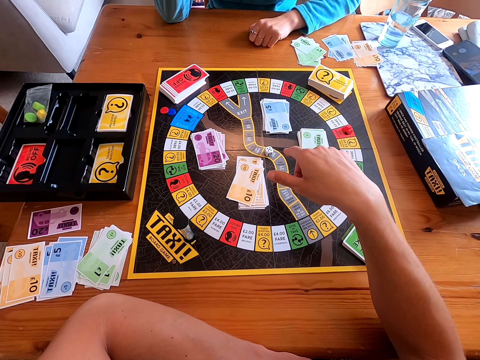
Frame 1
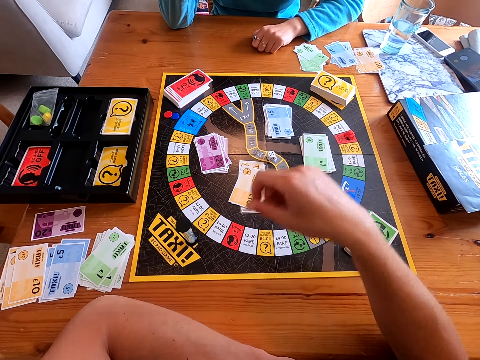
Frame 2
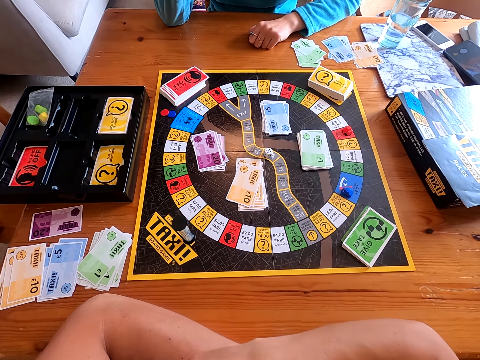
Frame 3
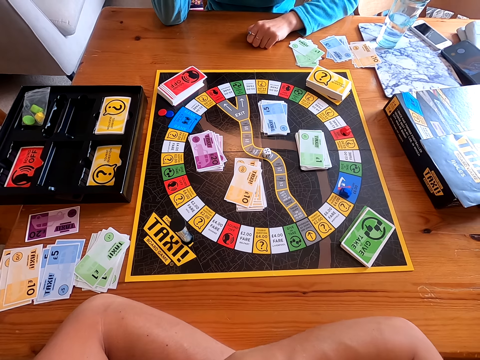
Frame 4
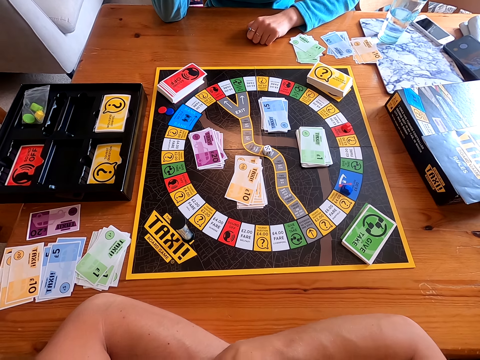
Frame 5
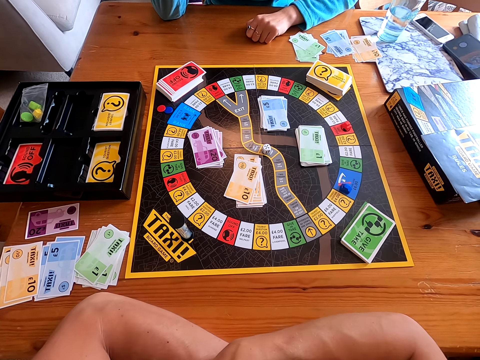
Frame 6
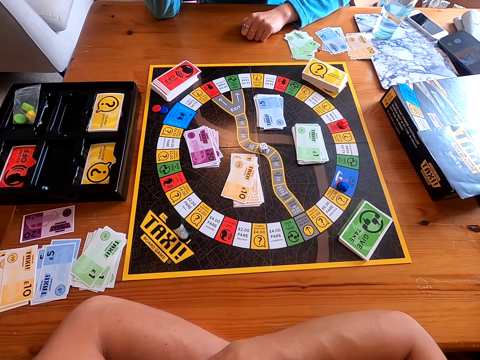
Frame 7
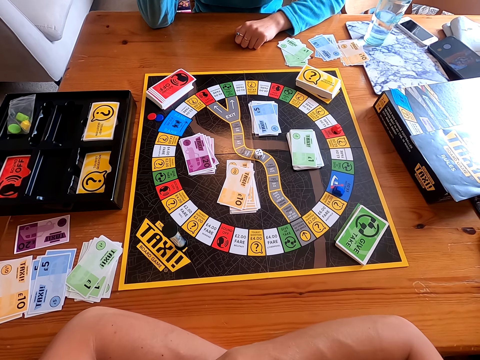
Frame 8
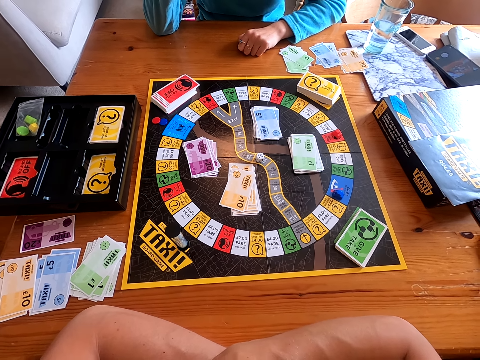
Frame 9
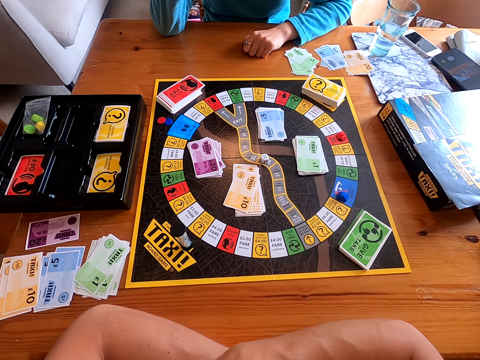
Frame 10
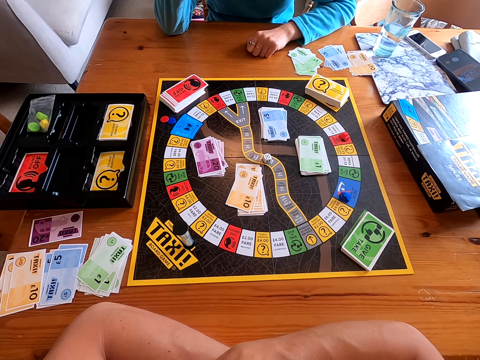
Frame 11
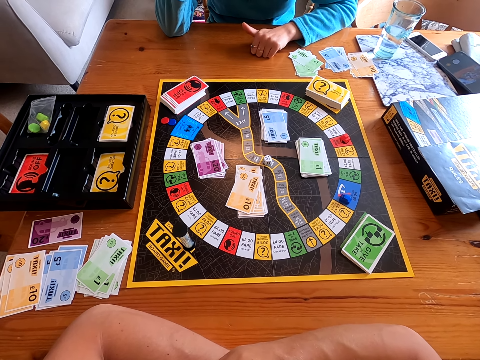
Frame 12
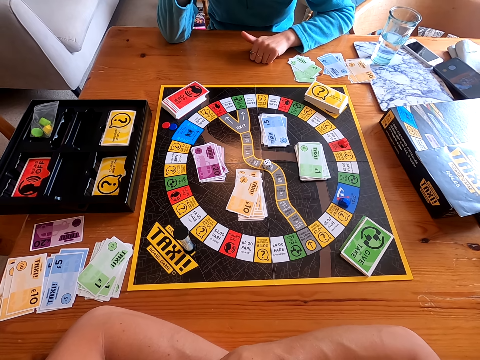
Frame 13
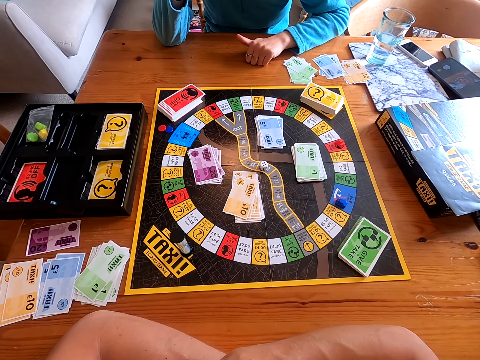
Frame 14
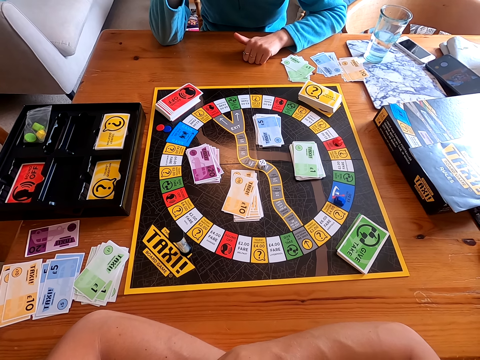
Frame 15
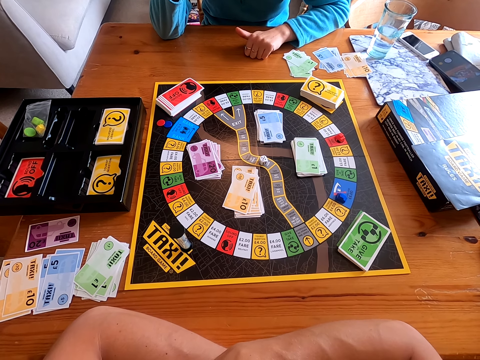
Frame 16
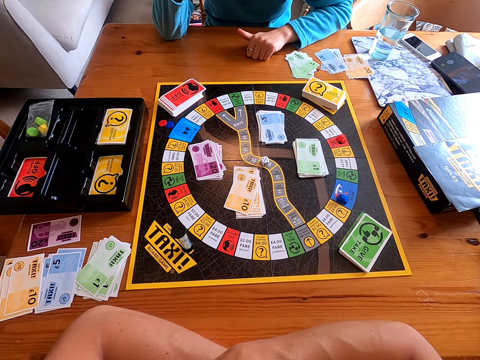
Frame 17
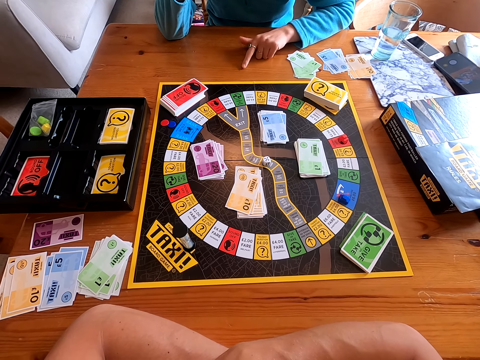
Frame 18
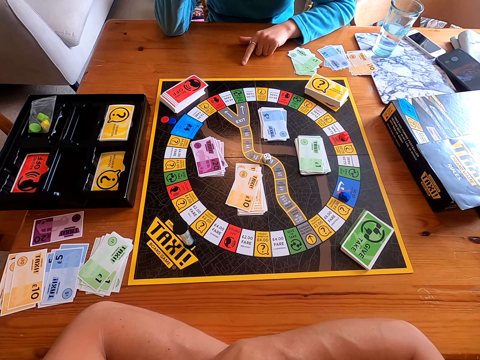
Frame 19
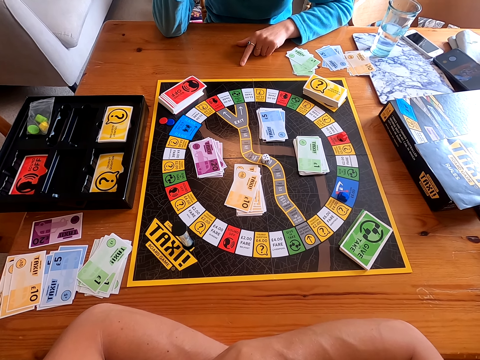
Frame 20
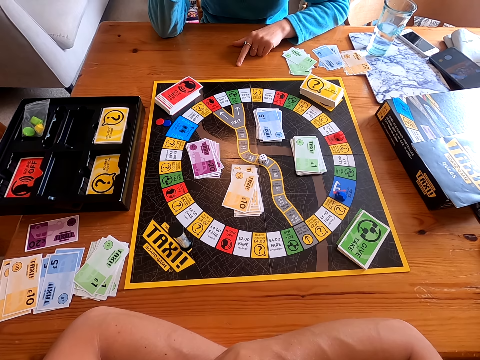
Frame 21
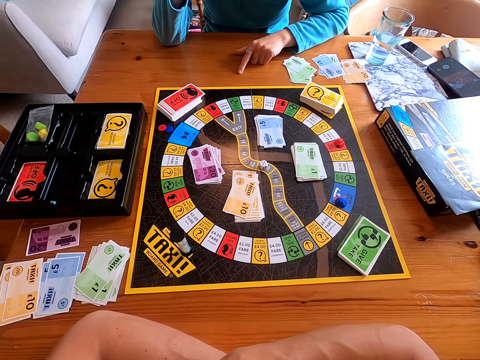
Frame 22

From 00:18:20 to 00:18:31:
A person talks to the camera wearer. The camera wearer raises her thumb finger.

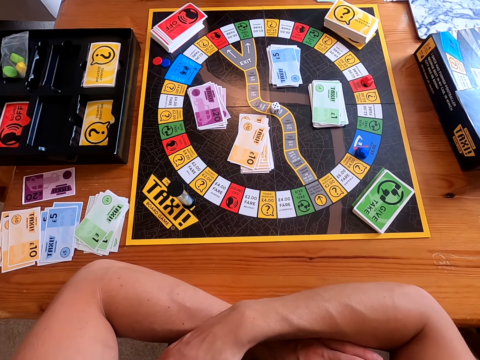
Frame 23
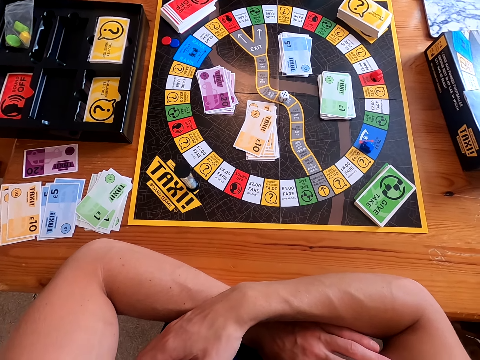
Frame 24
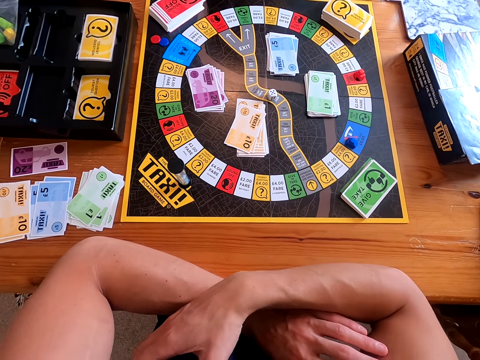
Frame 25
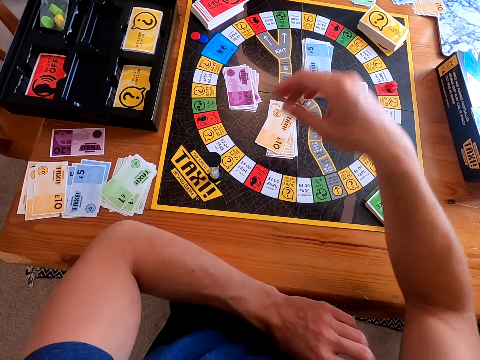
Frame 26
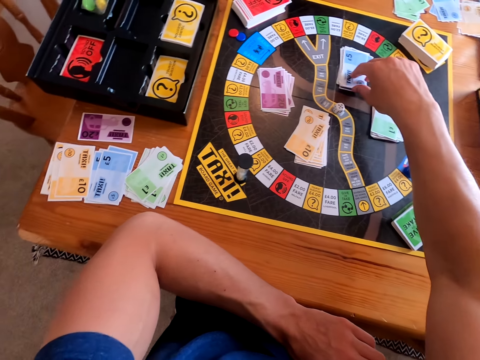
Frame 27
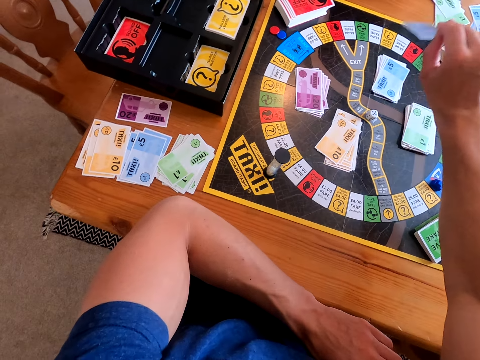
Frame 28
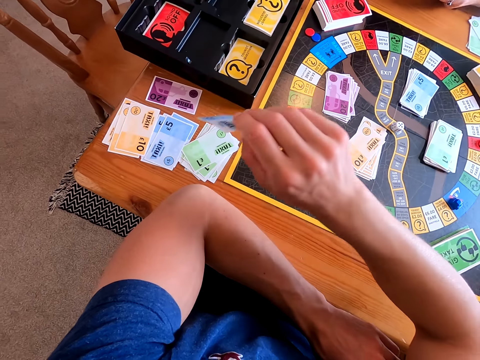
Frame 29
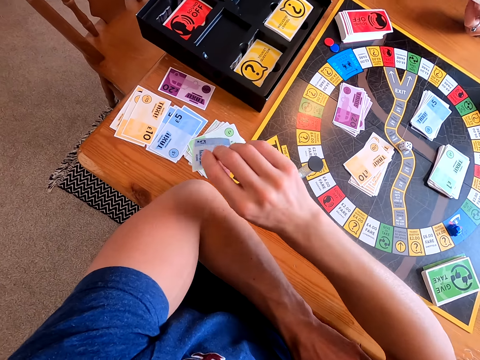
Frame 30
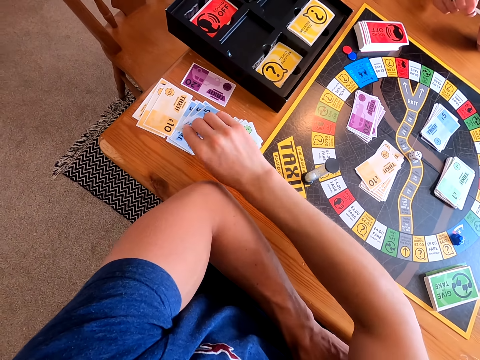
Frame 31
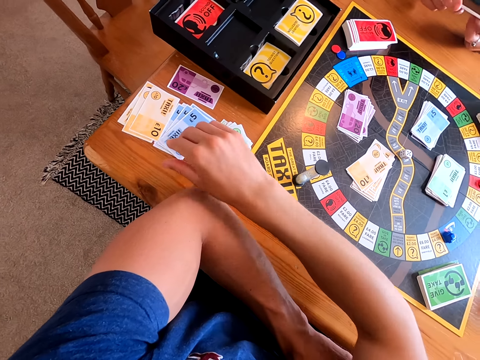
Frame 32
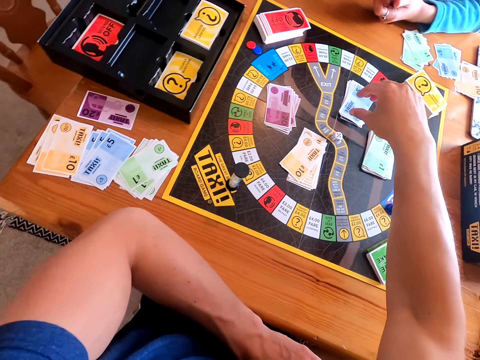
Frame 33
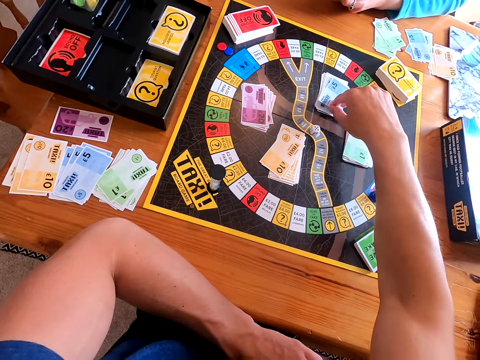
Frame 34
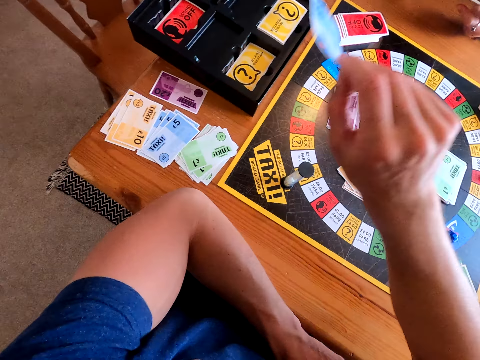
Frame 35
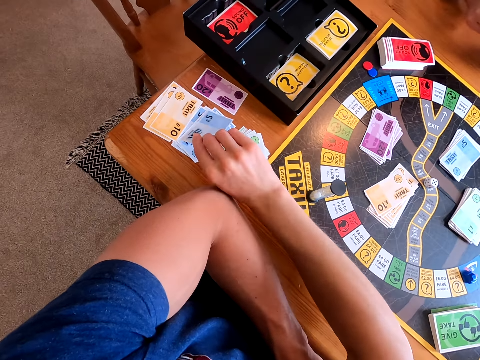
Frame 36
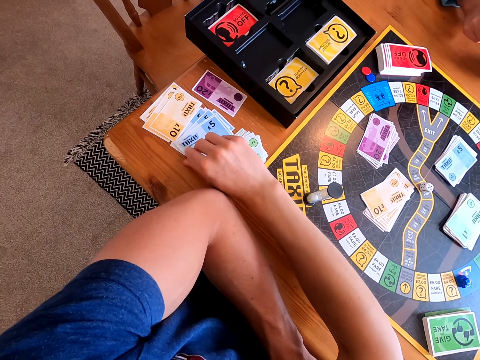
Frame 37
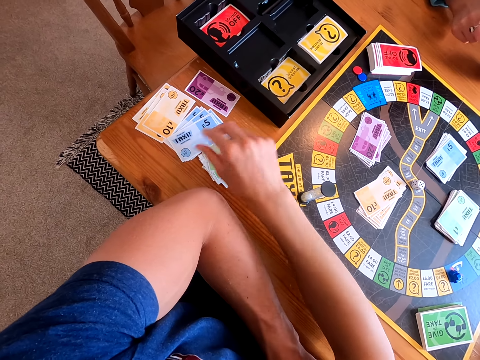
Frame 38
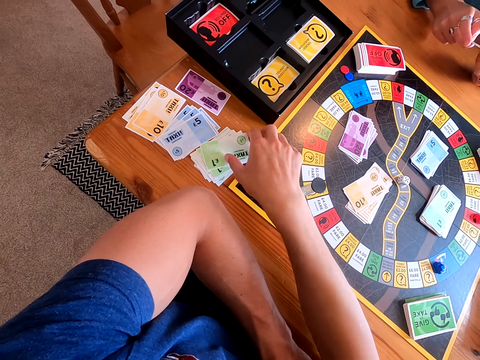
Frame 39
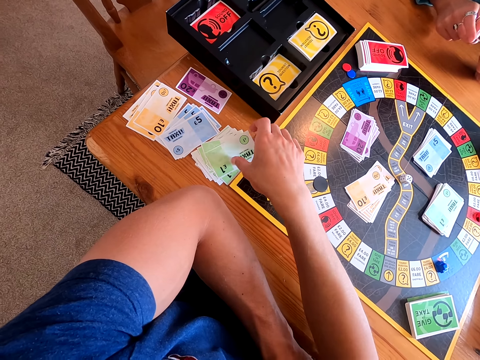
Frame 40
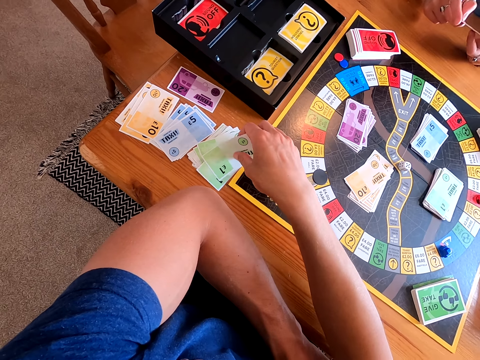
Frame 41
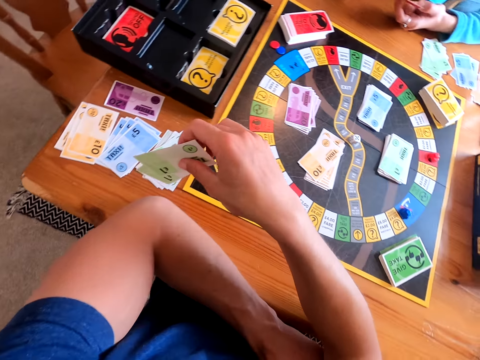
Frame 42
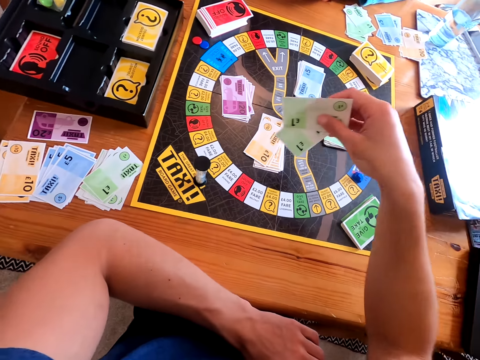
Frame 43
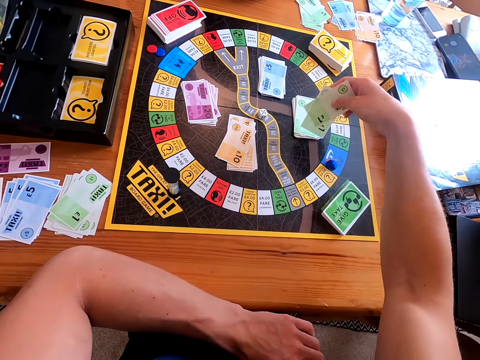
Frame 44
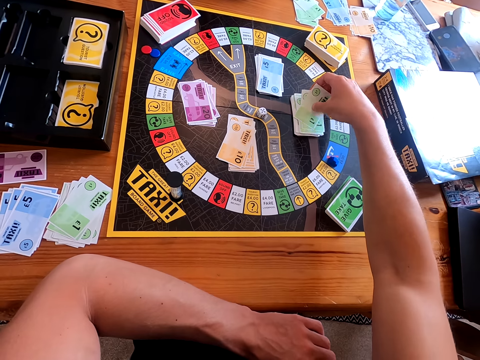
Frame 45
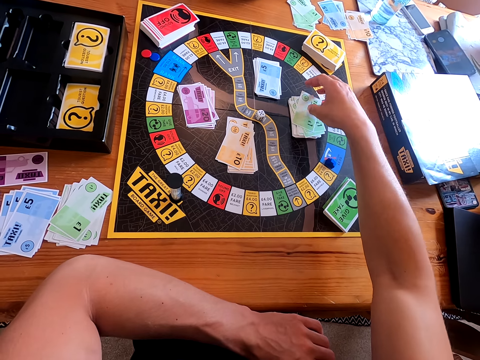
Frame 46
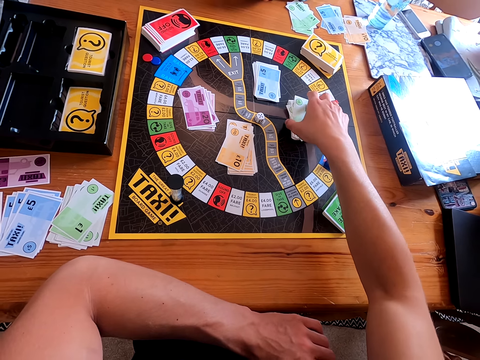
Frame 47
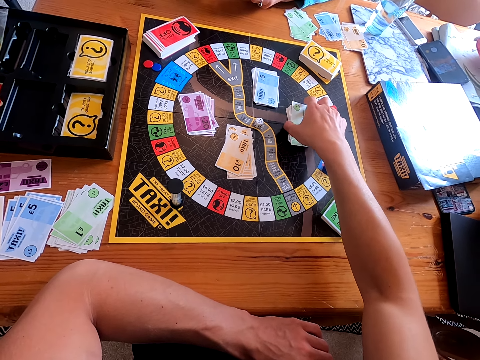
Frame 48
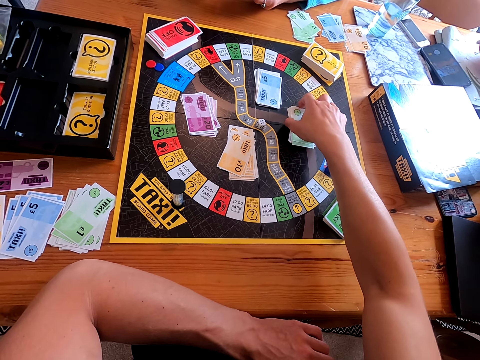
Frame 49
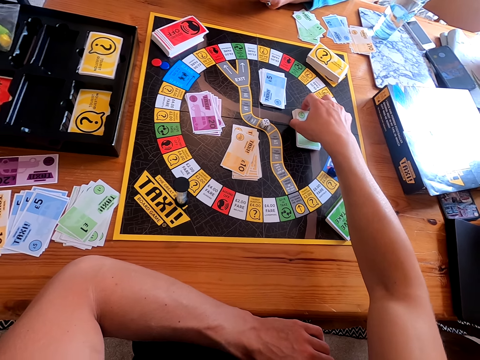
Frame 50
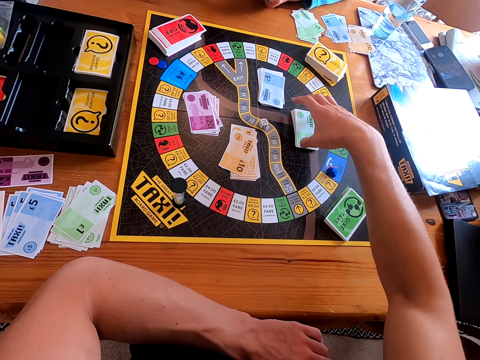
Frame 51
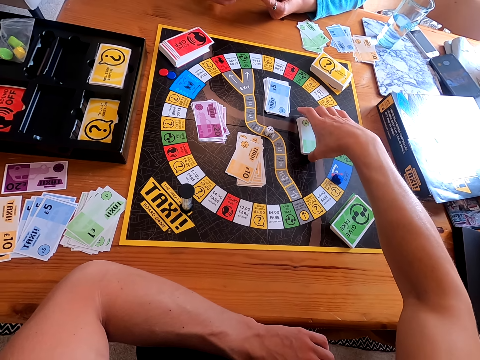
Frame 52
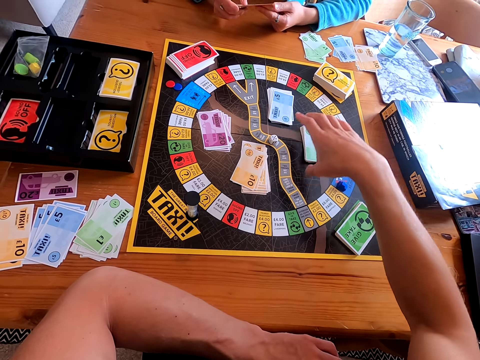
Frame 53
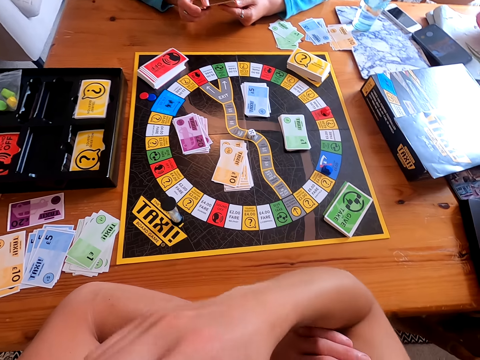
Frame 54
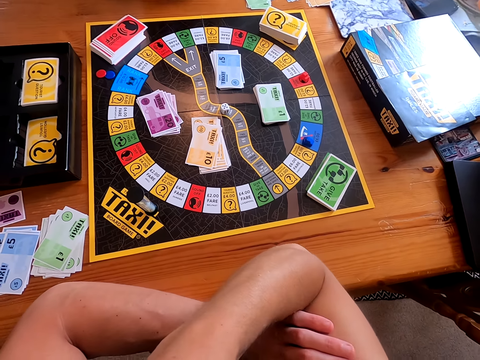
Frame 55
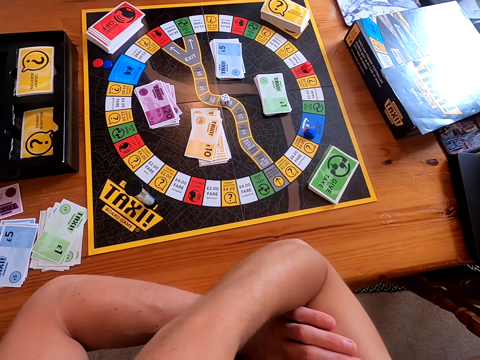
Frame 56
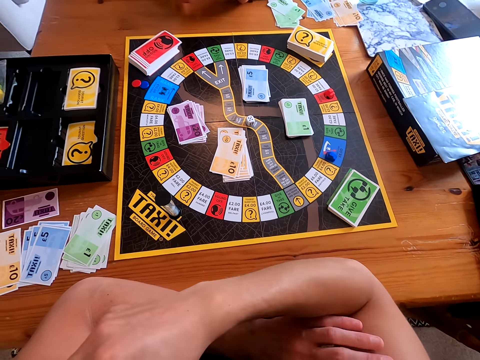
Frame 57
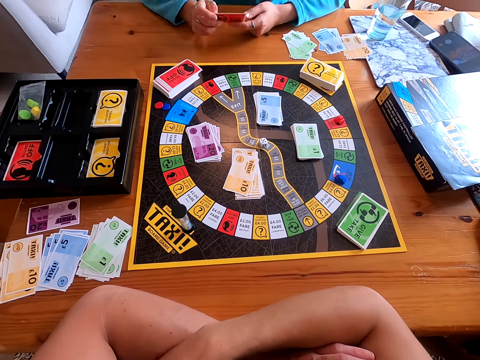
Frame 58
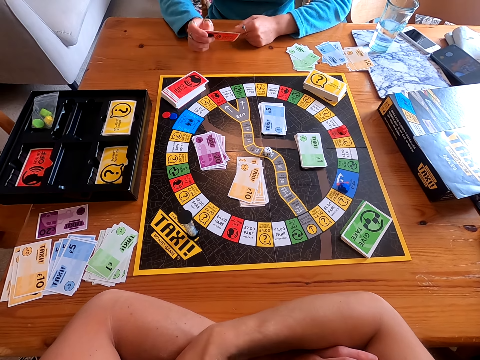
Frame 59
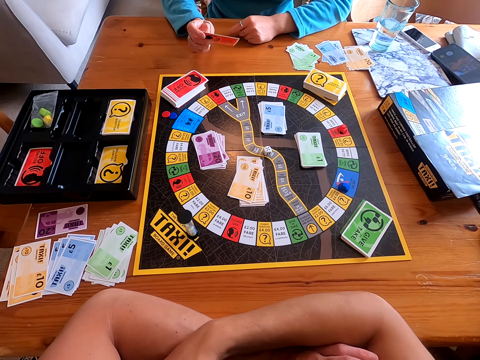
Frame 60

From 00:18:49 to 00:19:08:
The camera wearer responds to a person. They pick a card from the board. The person picks a blue card. The camera wearer places the card on the table. The person places the card on the table. The camera wearer picks a card from the board. The person picks a blue card. The camera wearer places the card on the table. The person places the card on the table. The person picks green cards. The camera wearer picks a card from the table and places the card on the other cards. The person places the card on the board and arranges the green cards on the board. The person talks to another person.
